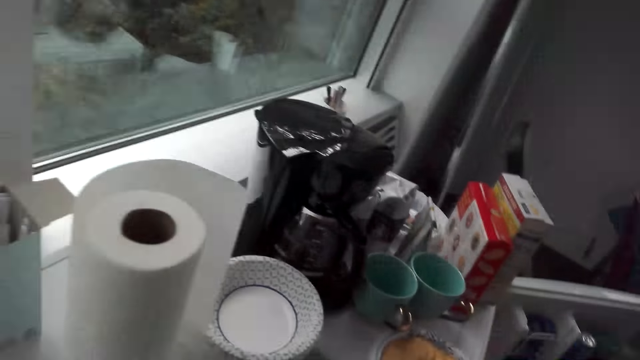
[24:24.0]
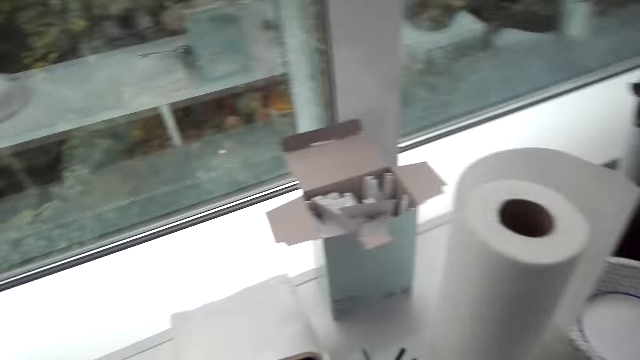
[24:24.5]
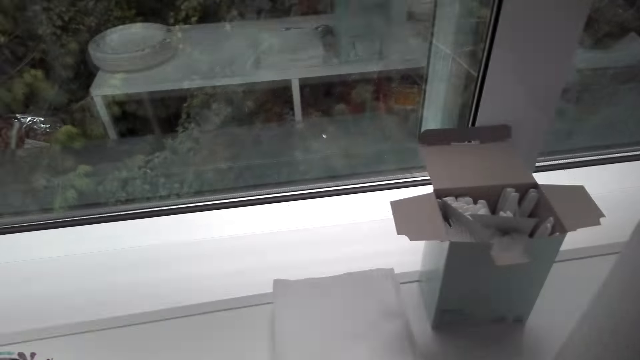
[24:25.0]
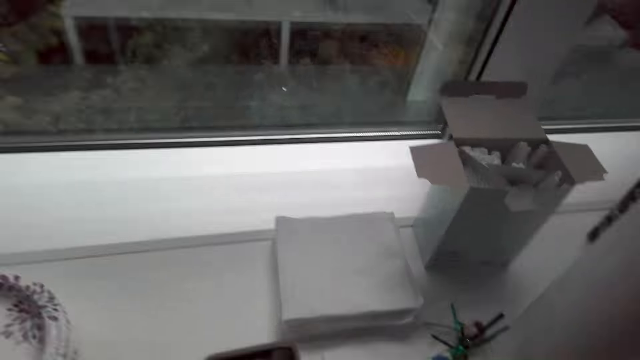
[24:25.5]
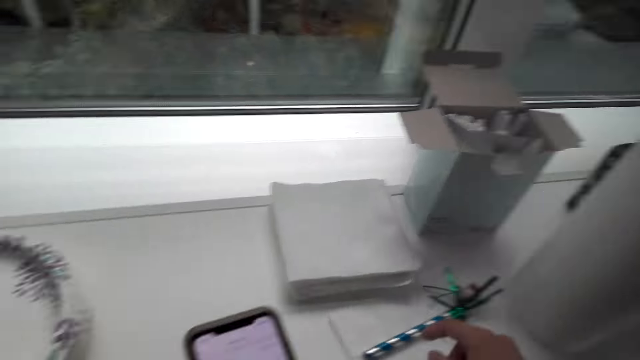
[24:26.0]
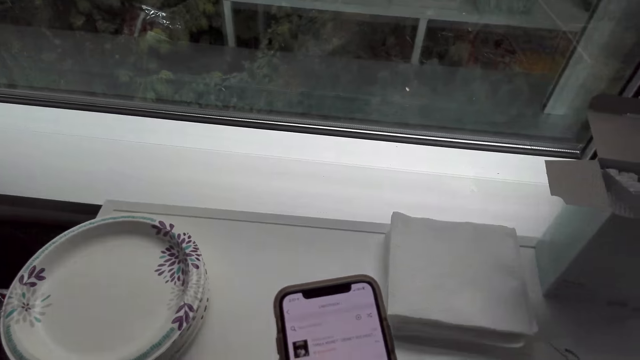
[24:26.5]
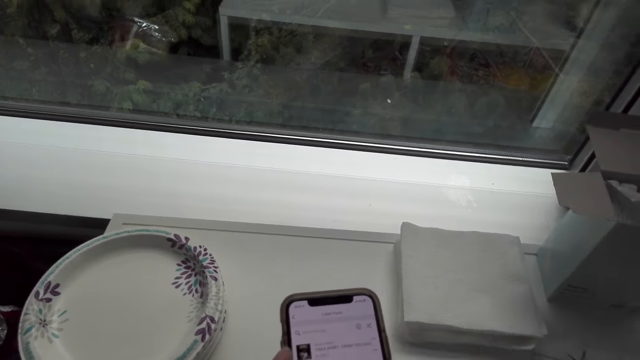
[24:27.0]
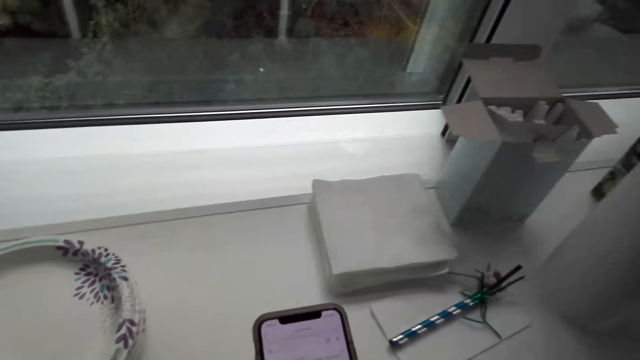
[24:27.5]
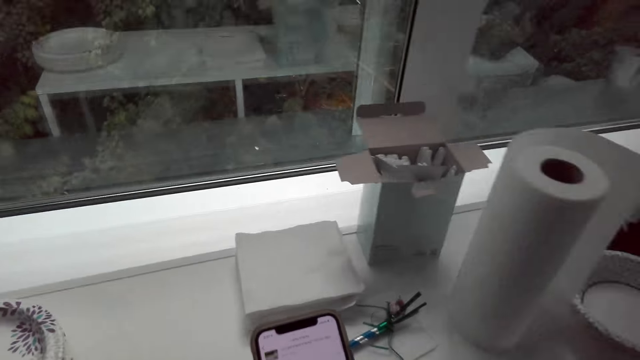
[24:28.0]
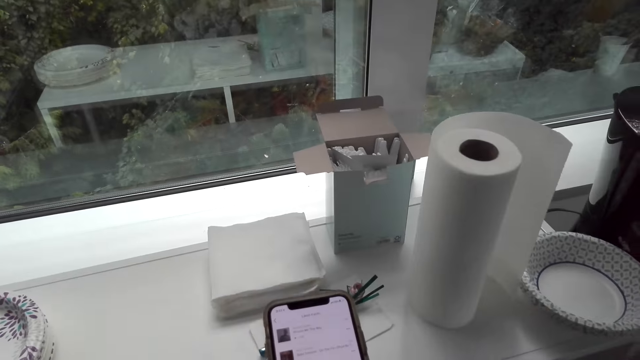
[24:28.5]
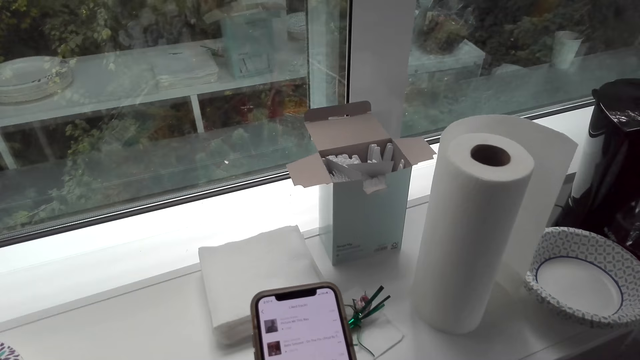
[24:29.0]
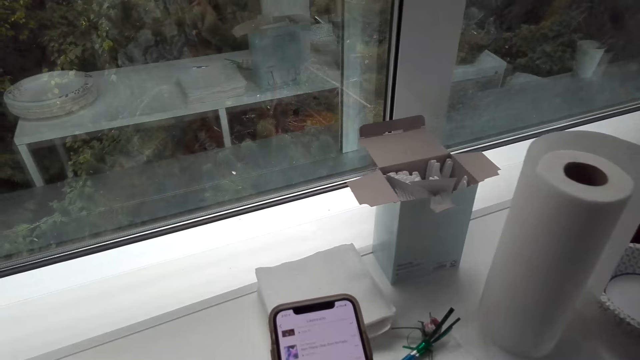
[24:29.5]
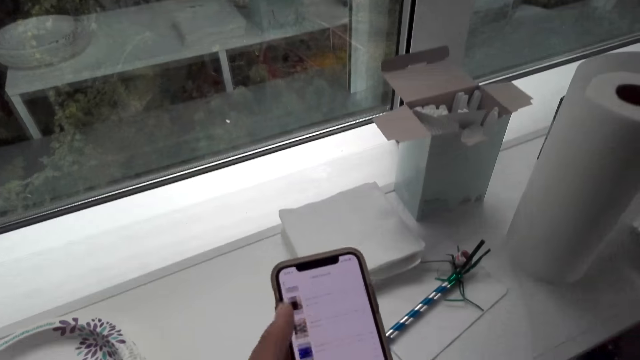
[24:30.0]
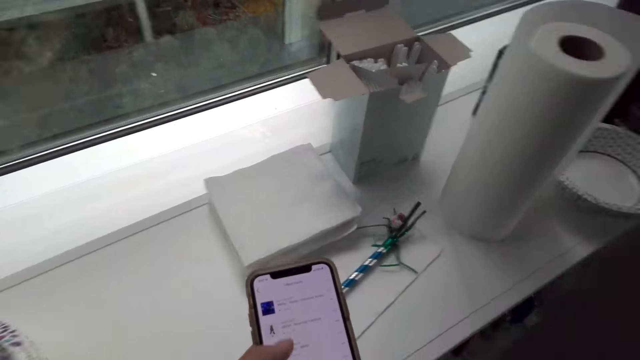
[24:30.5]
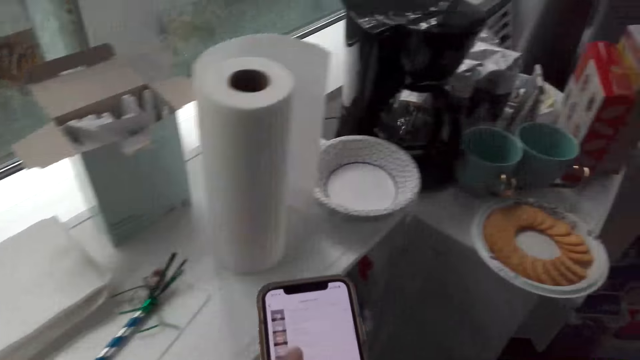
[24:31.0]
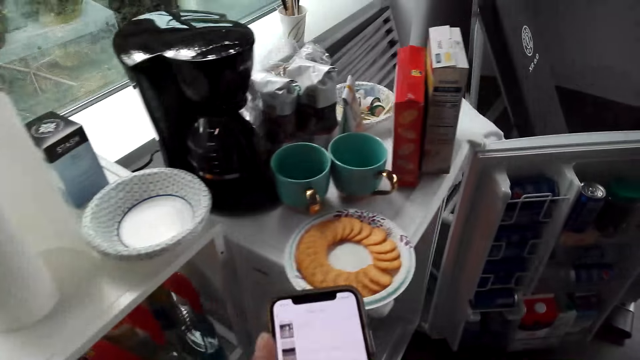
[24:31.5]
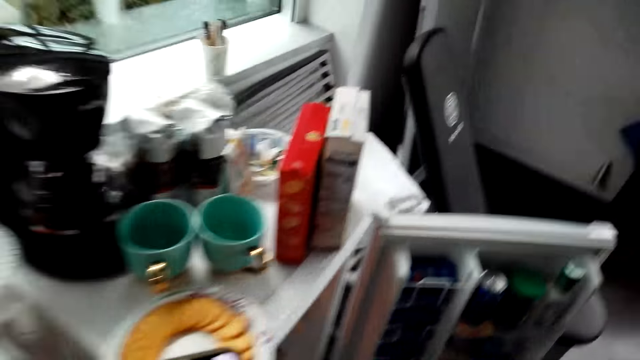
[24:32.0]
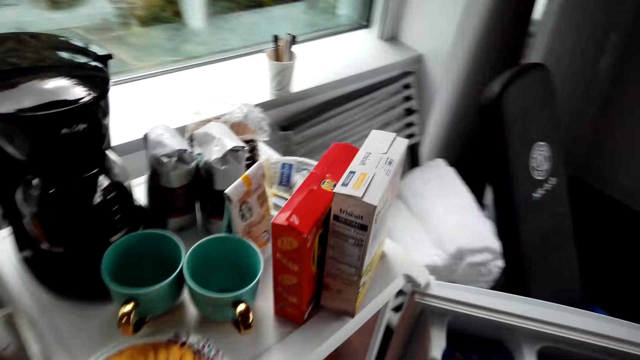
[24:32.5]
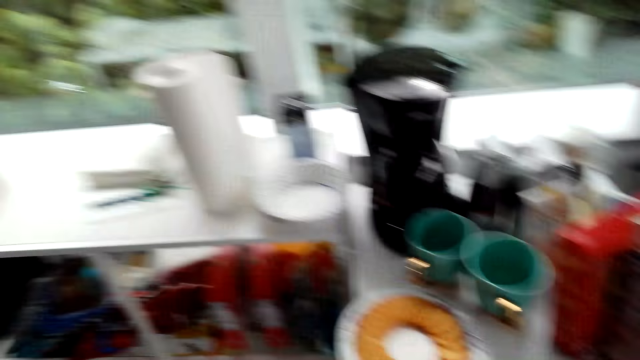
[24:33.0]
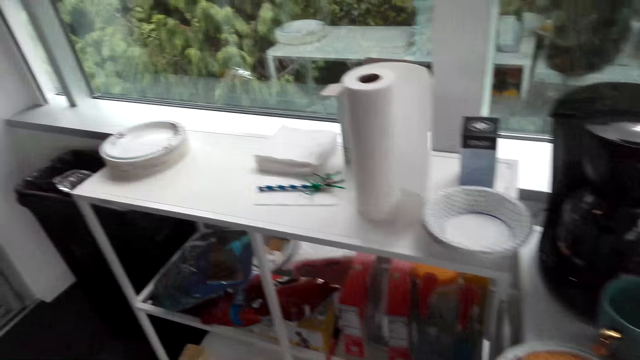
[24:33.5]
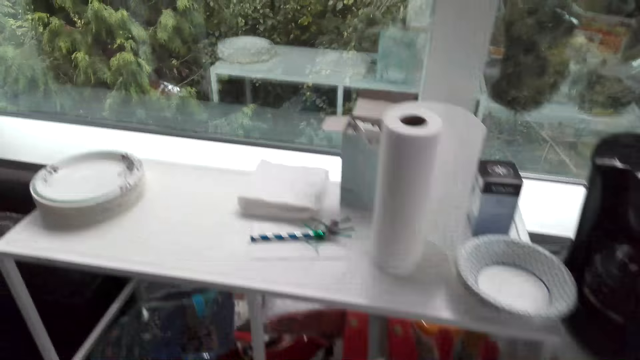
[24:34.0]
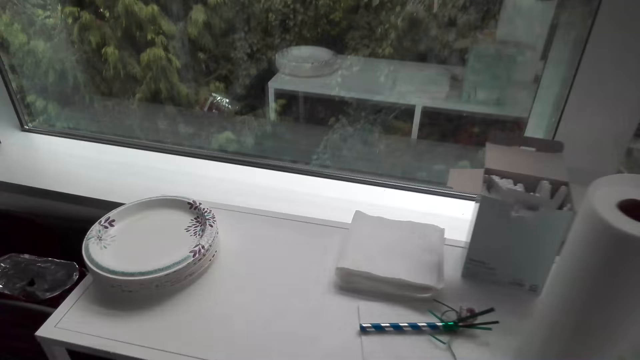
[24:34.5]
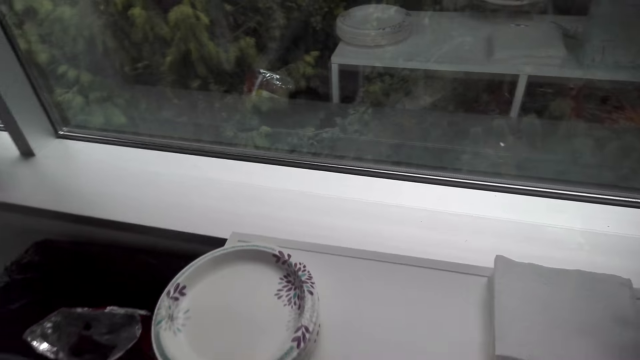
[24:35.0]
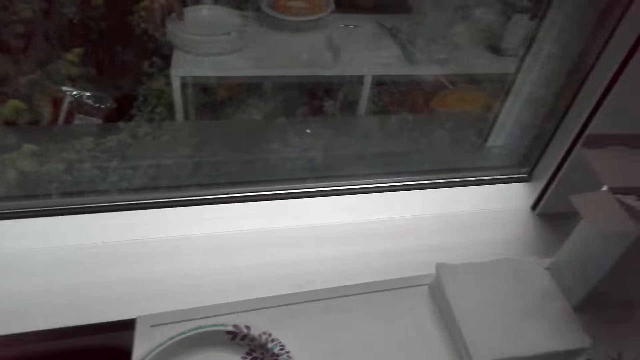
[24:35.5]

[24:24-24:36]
The camera wearer scrolls the phone. They walk towards the fridge. They walk to the counter.

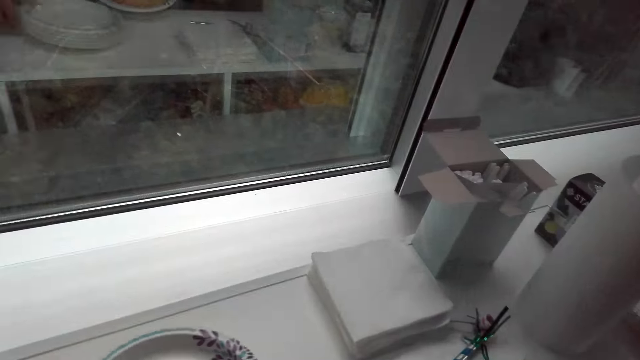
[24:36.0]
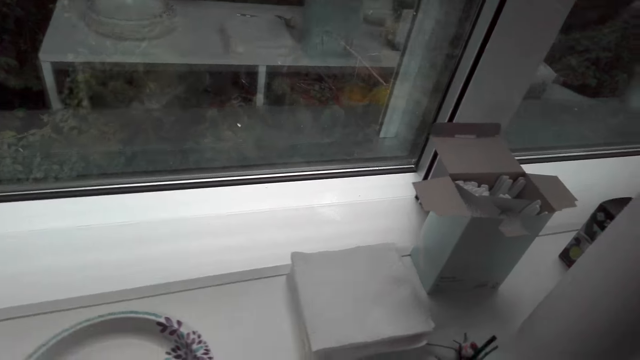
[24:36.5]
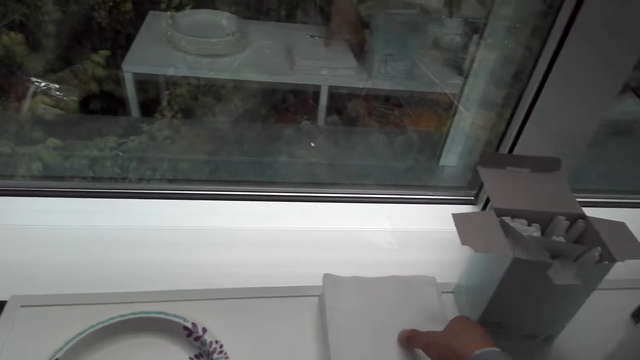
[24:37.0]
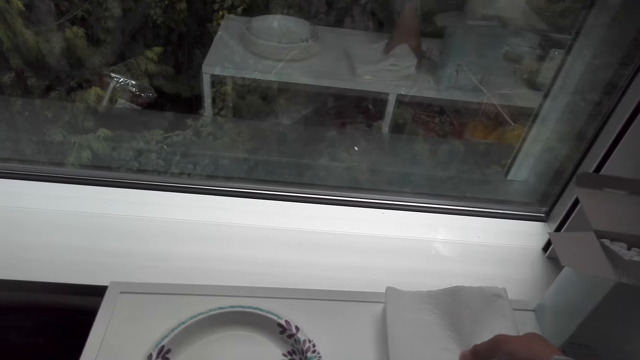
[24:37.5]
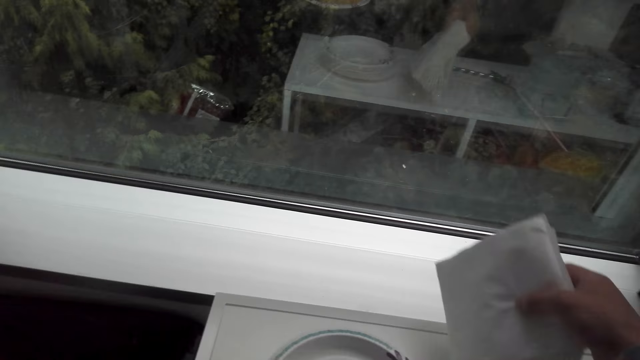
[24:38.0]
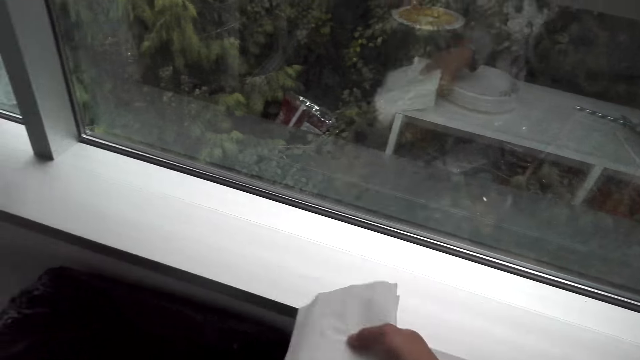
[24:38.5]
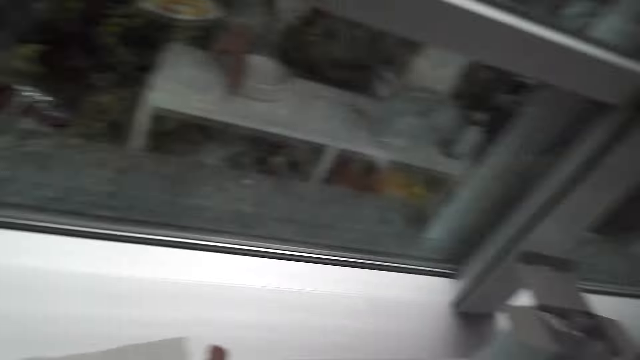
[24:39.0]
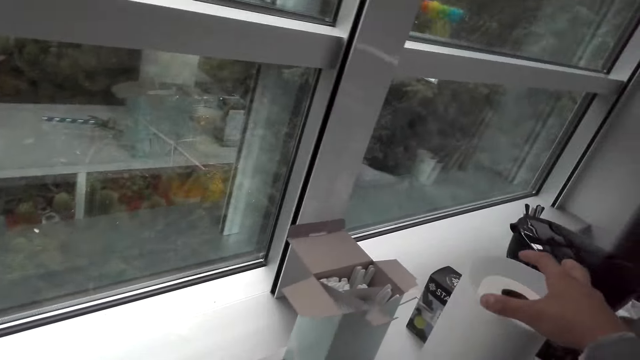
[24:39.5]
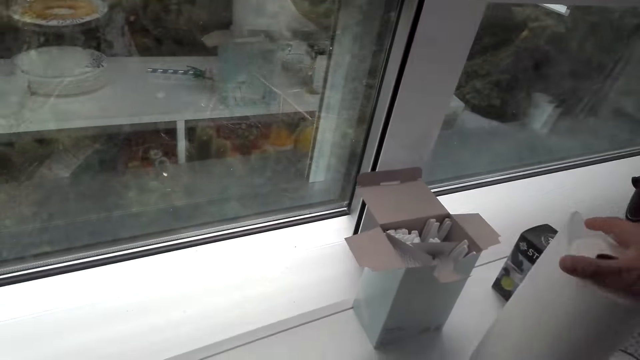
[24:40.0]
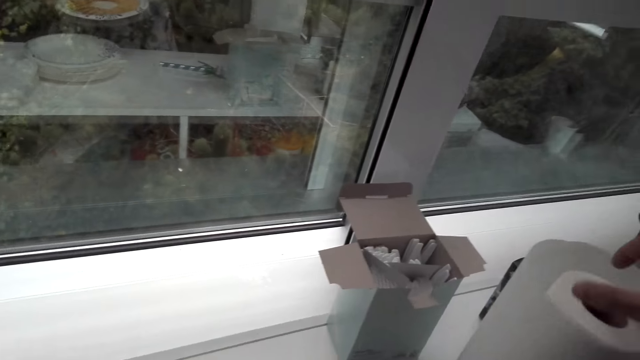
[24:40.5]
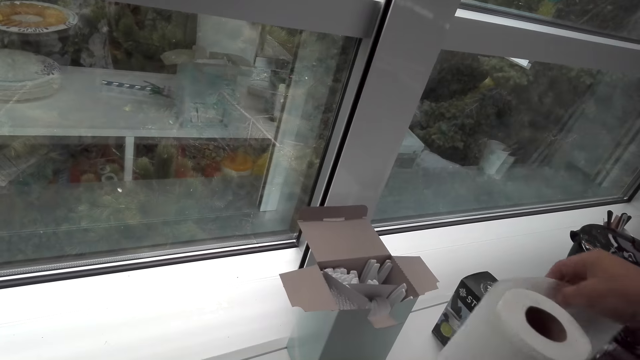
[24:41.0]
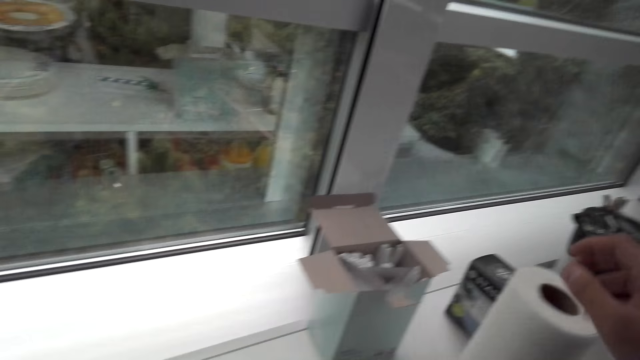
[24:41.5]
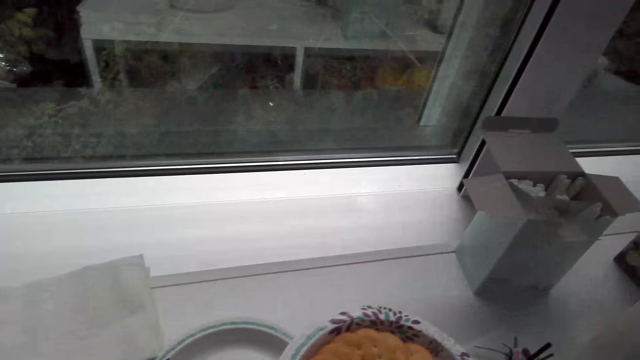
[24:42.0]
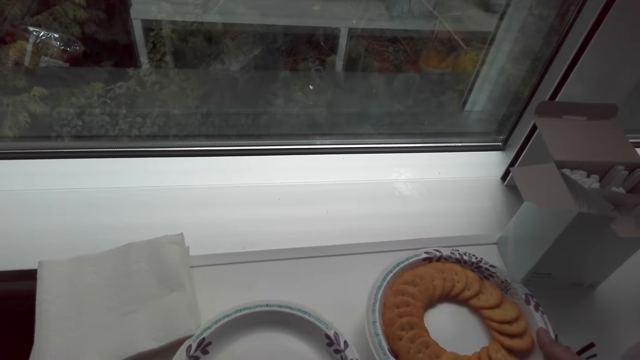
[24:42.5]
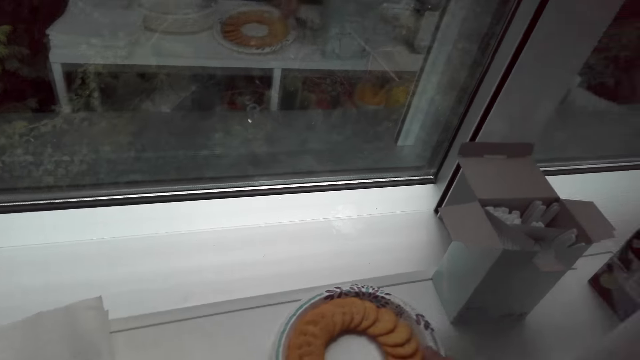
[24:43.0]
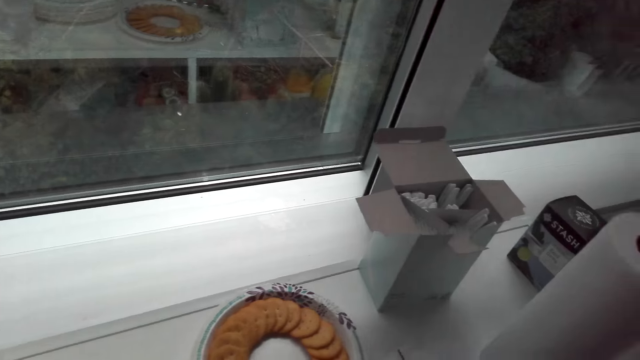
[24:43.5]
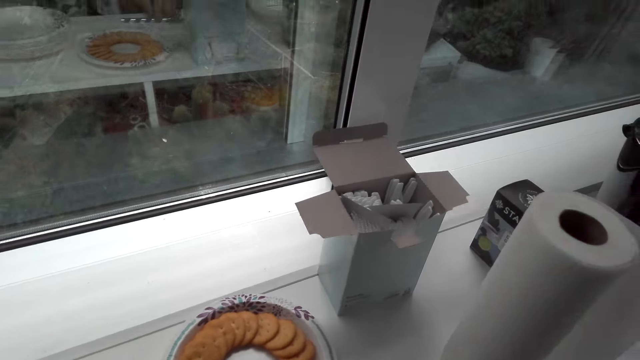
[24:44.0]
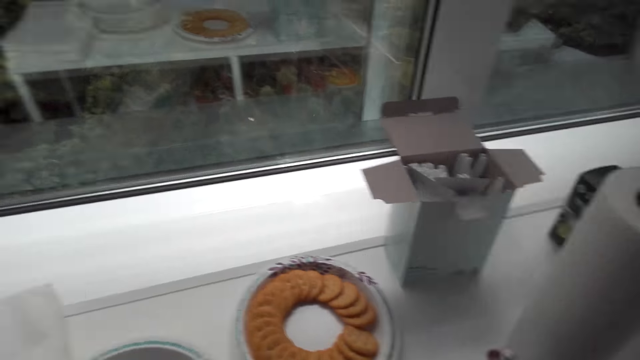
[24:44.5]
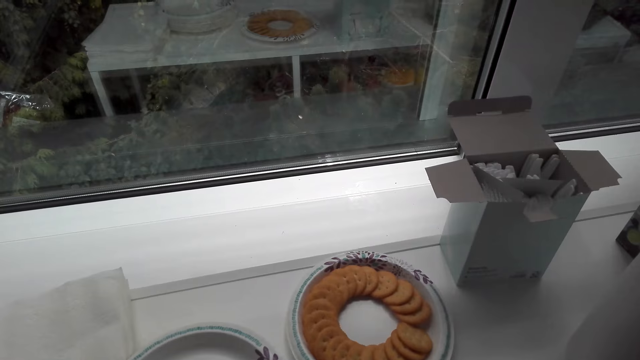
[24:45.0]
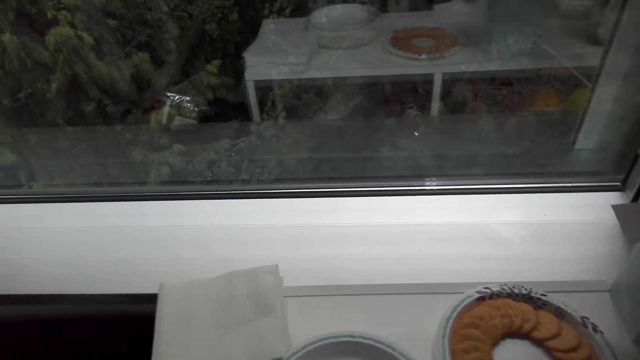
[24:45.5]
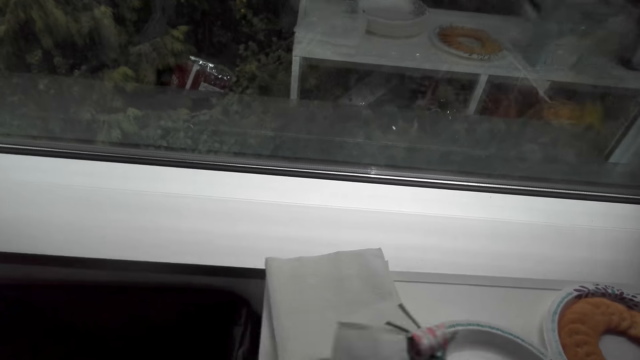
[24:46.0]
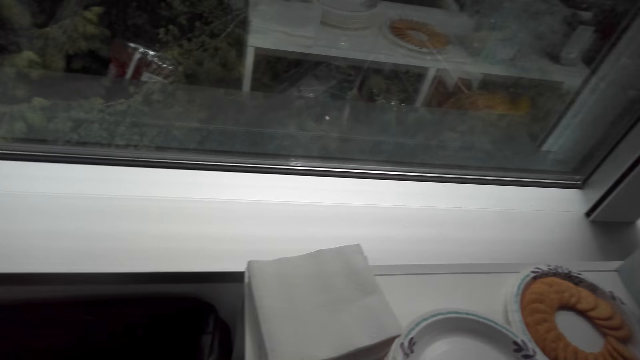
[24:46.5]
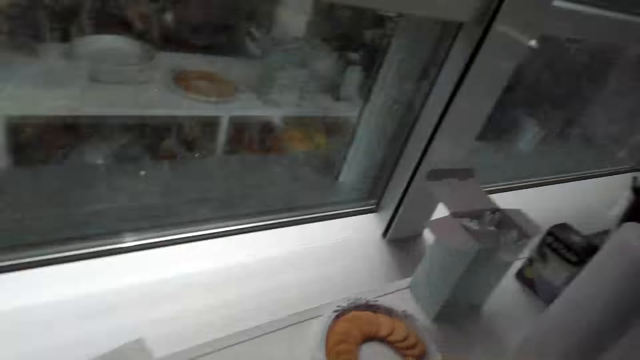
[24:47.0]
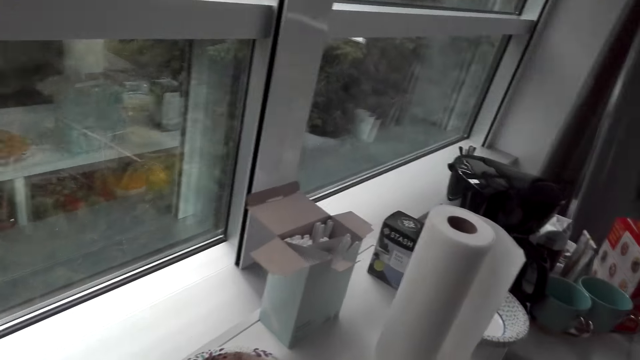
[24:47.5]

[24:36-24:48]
The camera wearer picks up pieces of serviette and puts the pieces of serviette on the plate. They touch the tissue. They put the plate of biscuits on the counter. They move the plate. They look around.
